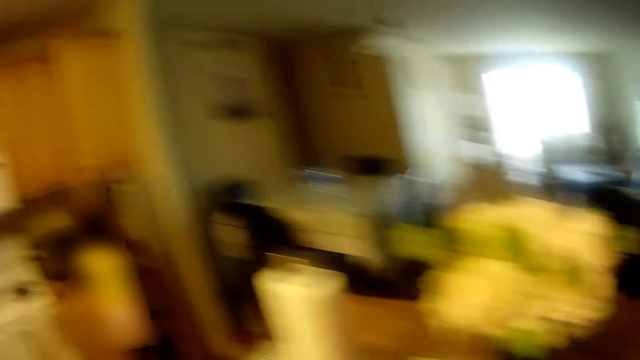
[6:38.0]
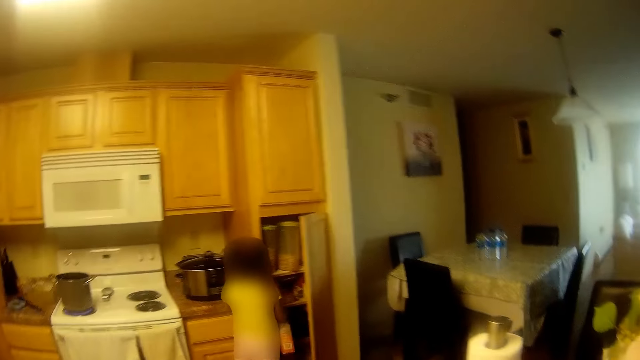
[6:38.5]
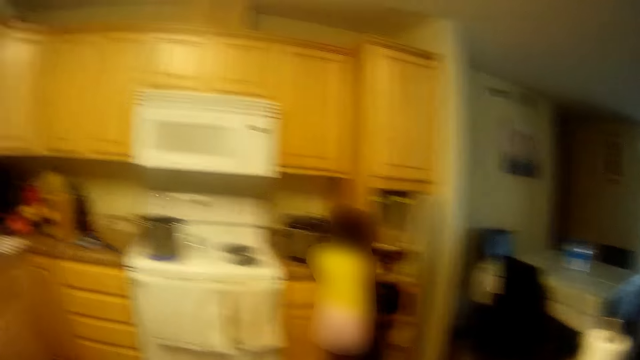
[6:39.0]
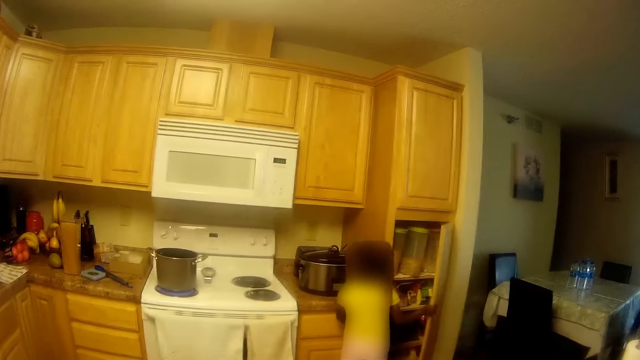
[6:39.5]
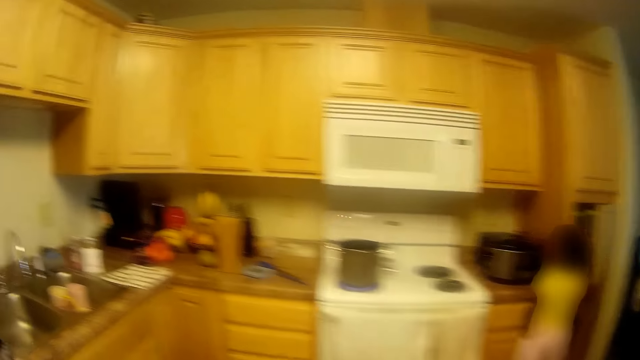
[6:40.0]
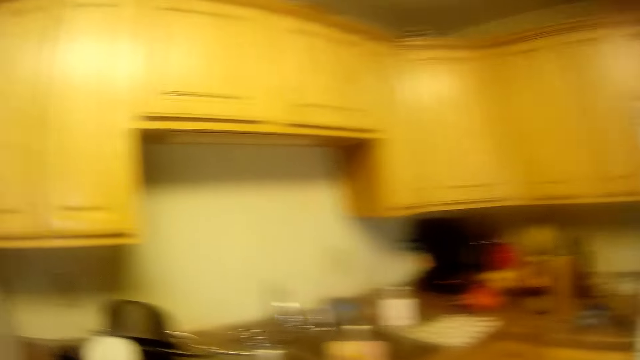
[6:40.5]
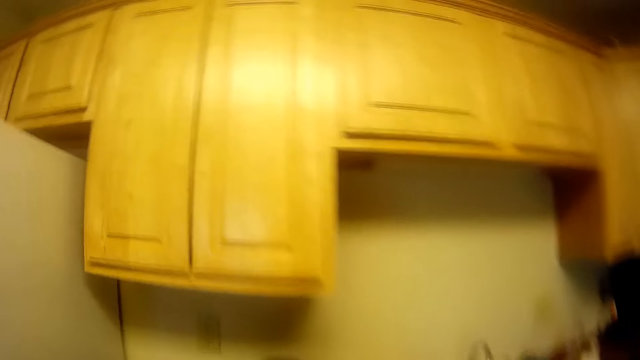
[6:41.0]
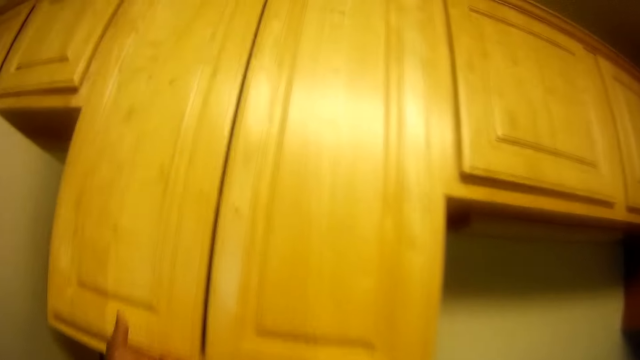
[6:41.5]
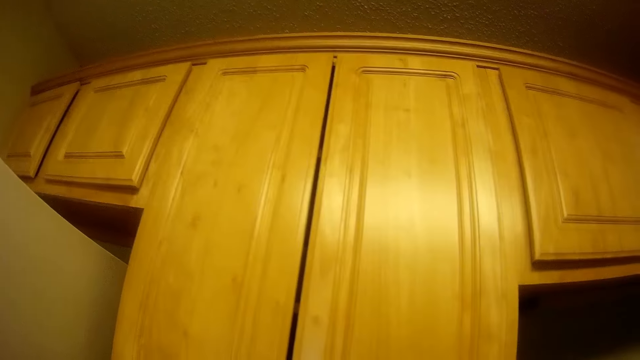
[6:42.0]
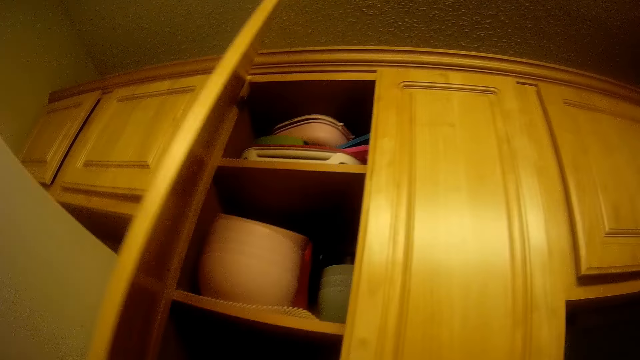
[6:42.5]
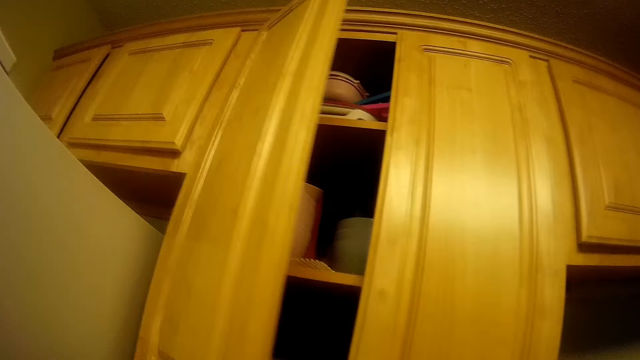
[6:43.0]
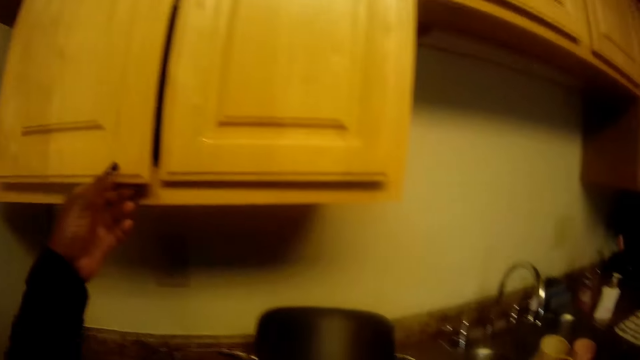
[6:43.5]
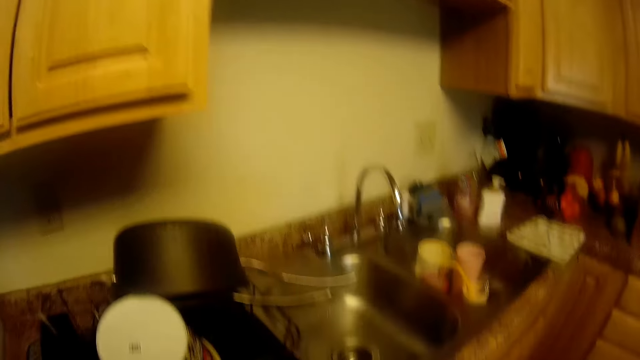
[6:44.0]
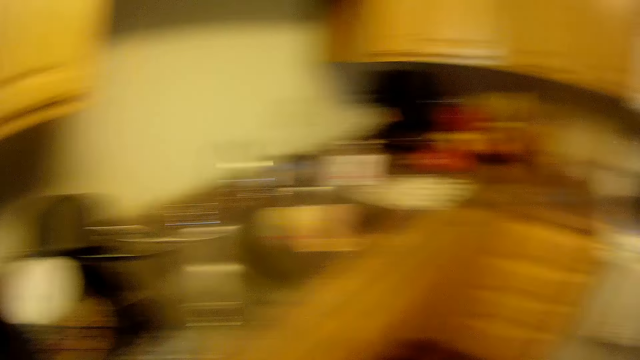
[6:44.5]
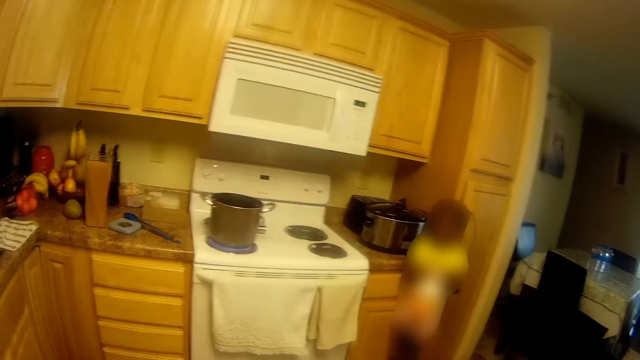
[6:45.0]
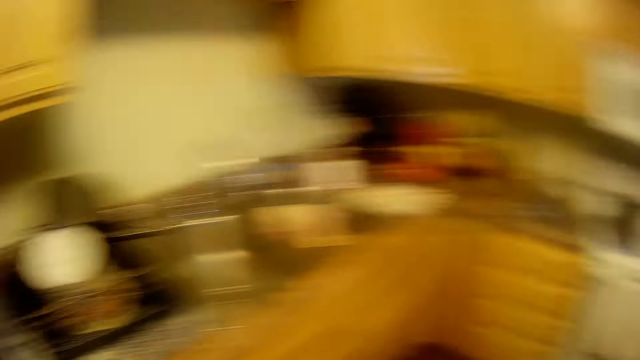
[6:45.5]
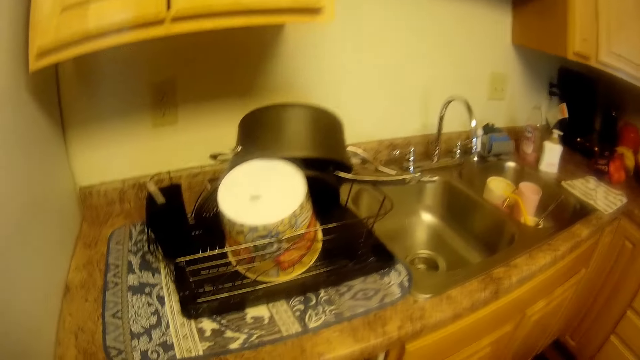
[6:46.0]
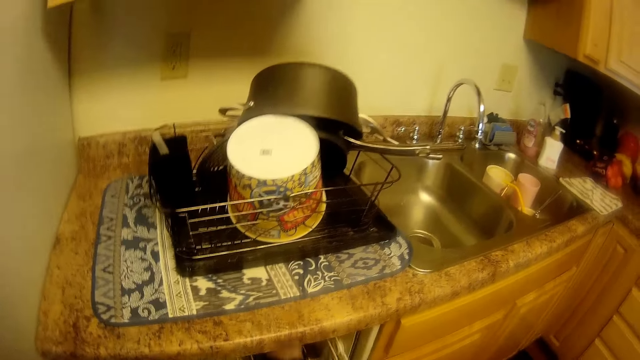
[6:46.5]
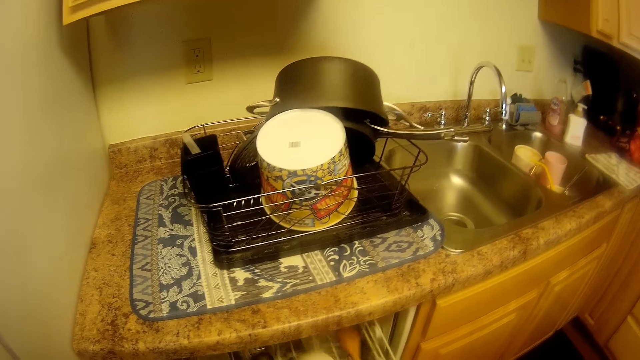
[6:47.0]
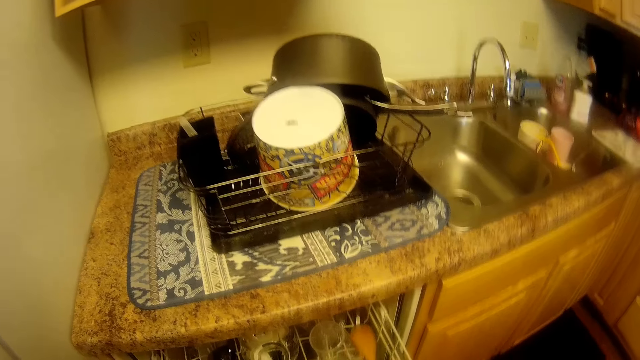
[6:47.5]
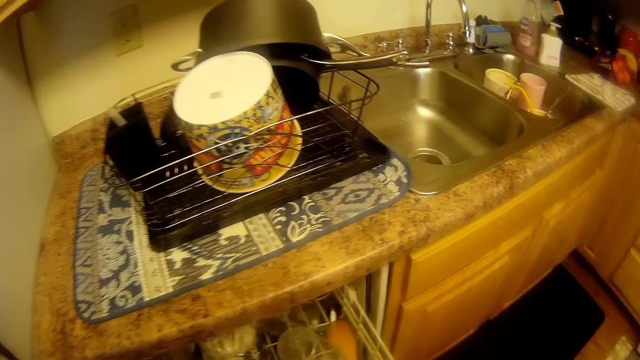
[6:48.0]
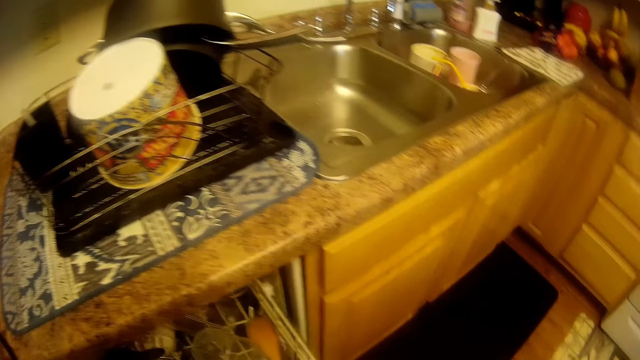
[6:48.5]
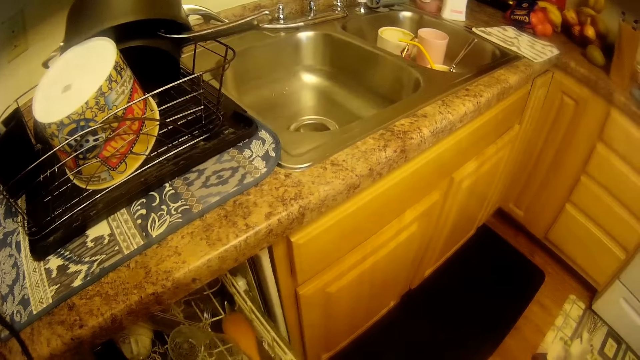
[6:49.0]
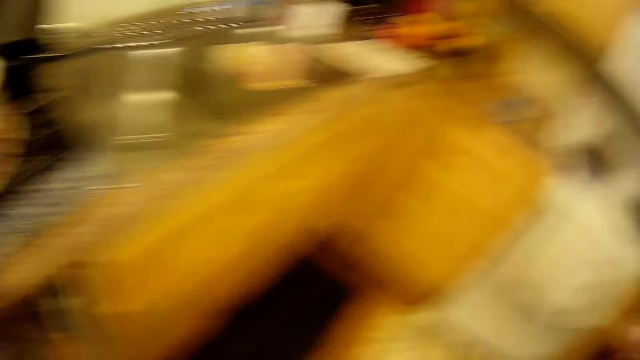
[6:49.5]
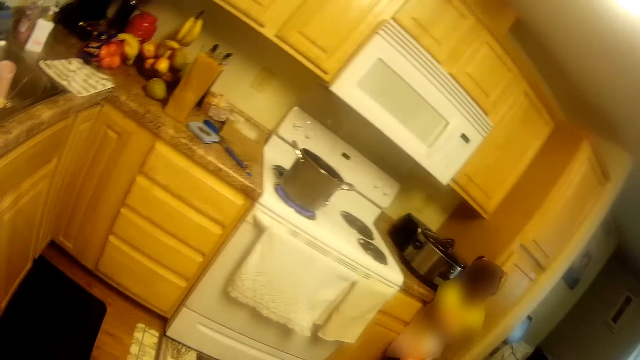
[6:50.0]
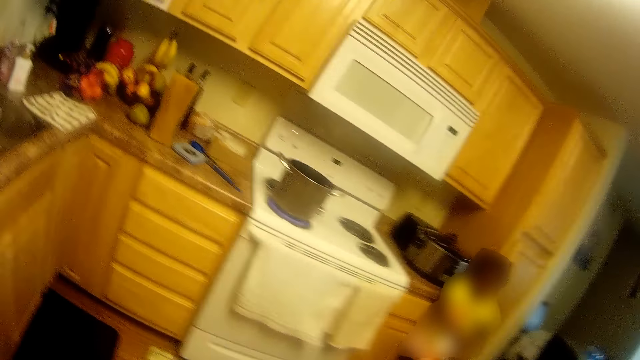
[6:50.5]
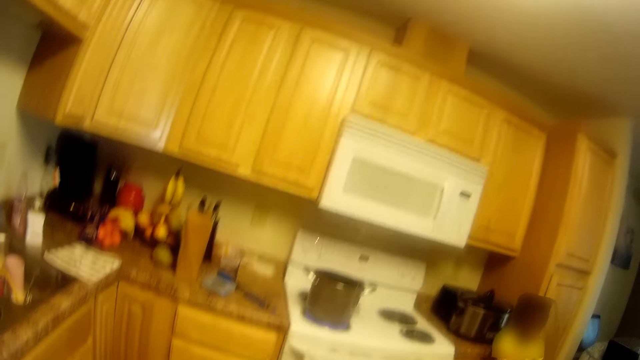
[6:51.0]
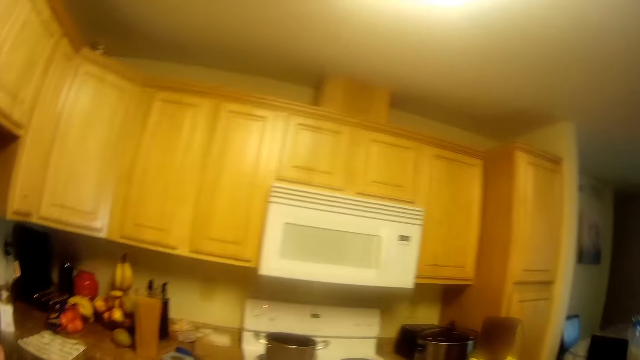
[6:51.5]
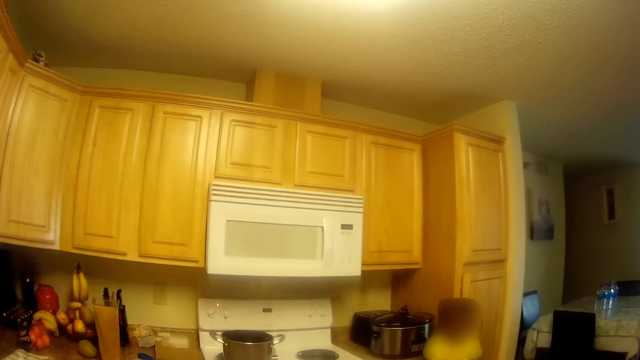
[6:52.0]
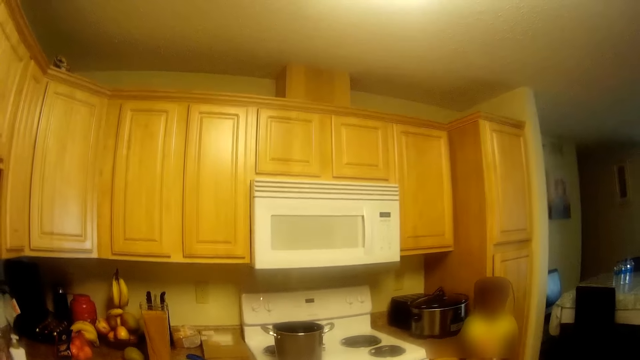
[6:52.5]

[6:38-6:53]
The girl holds a pack of cereal with her right hand. The girl closes a cupboard with her right hand. The camera wearer moves towards a cupboard. She opens the cupboard with her left hand. She closes the cupboard with her left hand. She interacts with the girl. She pulls out a drawer or rack with her left hand. She picks up a bowl.

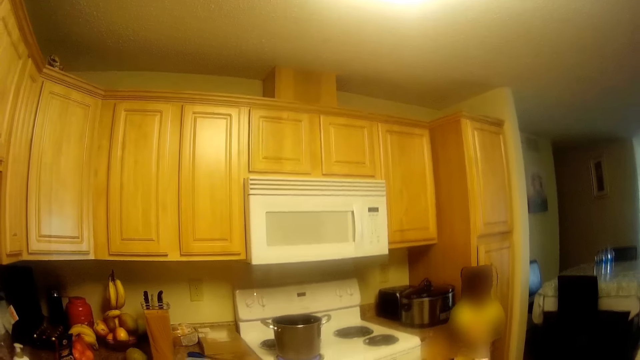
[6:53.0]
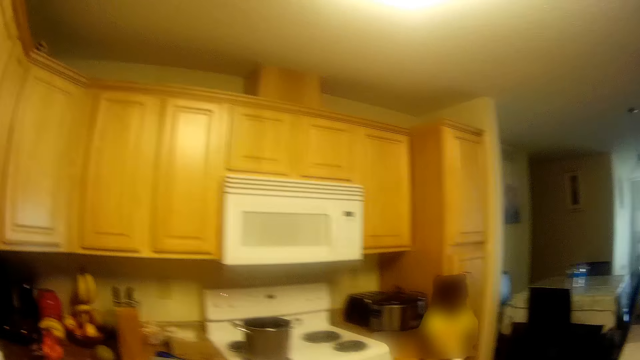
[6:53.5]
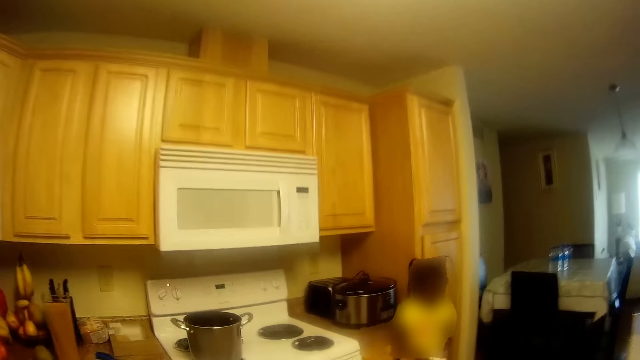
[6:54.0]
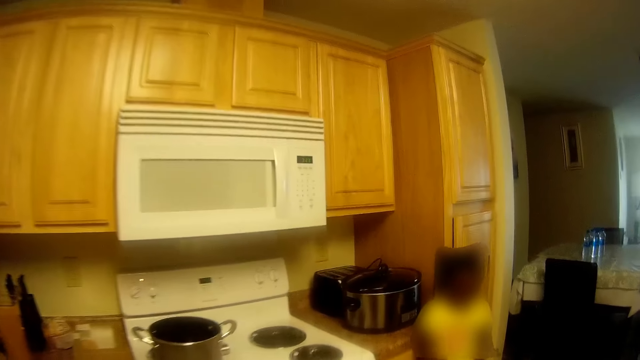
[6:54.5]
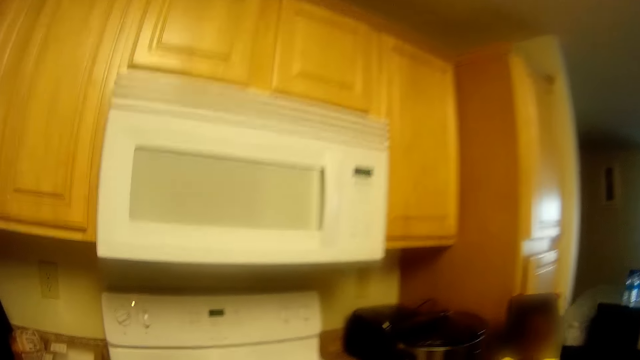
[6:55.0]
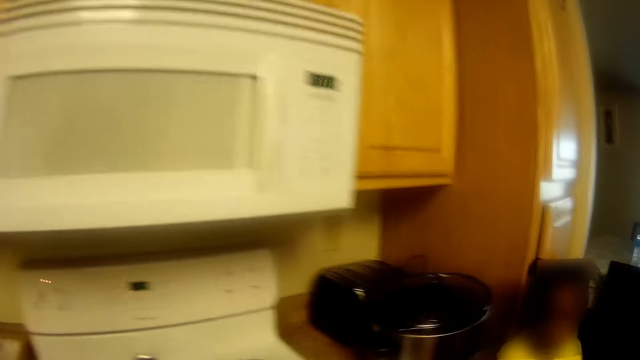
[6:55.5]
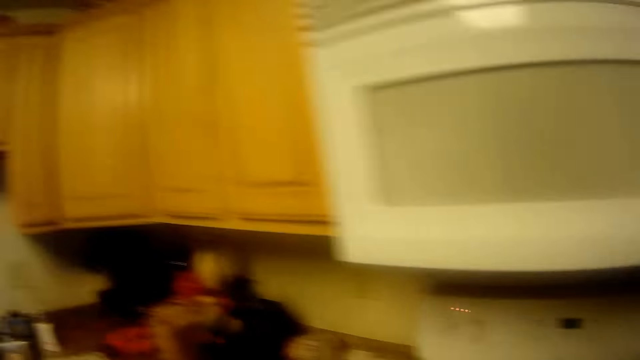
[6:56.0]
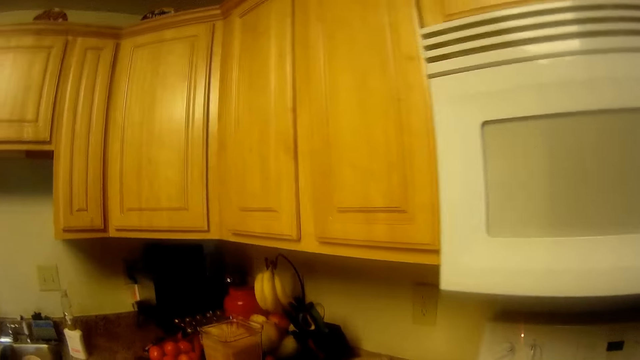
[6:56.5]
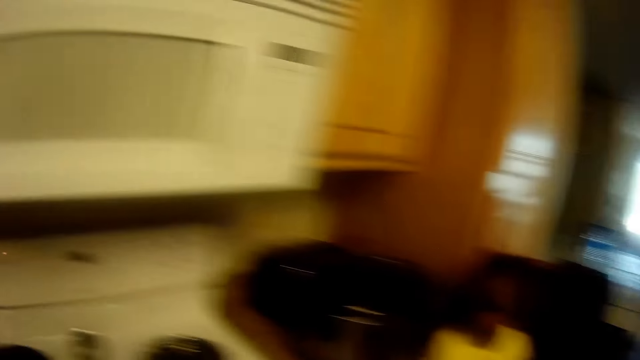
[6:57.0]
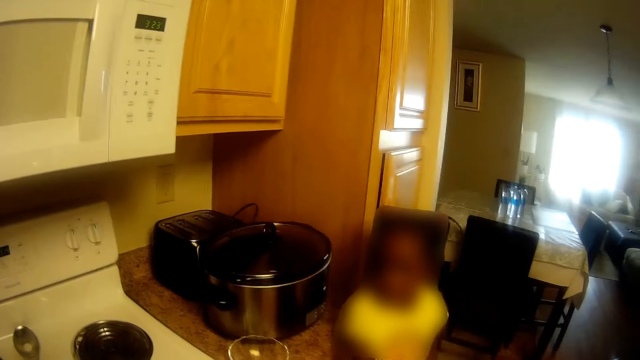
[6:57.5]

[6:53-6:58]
The camera wearer moves towards the cooker. They put the bowl on the counter top.
